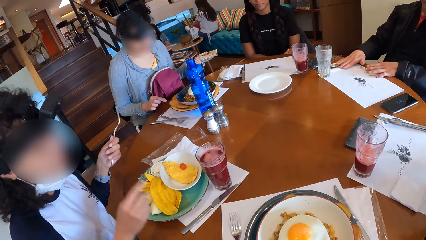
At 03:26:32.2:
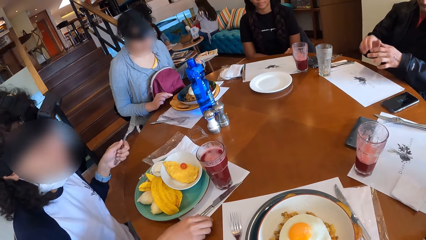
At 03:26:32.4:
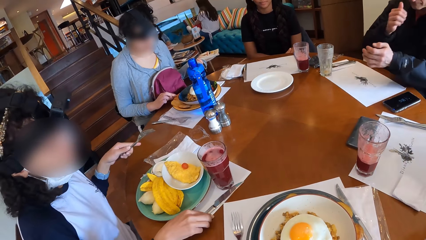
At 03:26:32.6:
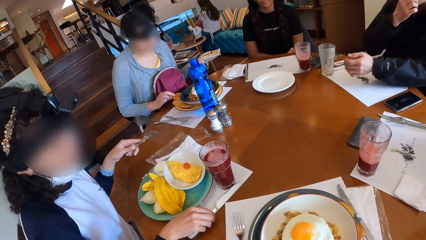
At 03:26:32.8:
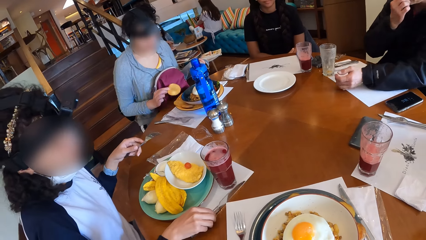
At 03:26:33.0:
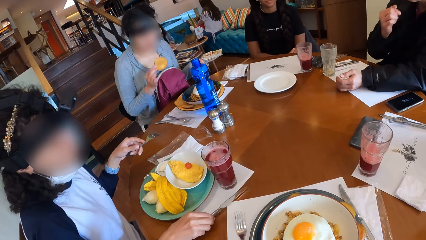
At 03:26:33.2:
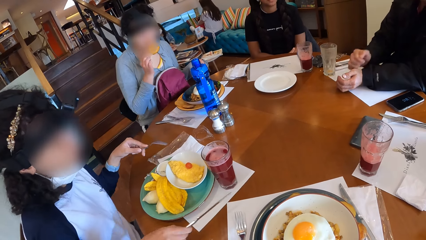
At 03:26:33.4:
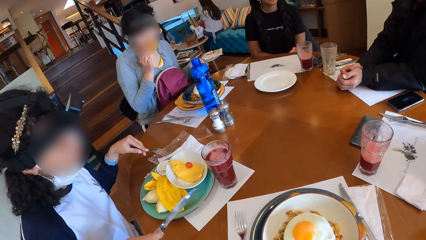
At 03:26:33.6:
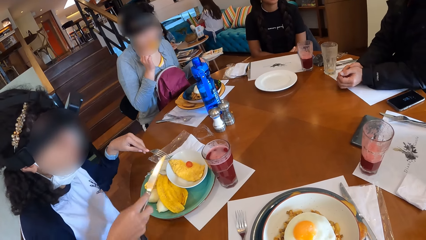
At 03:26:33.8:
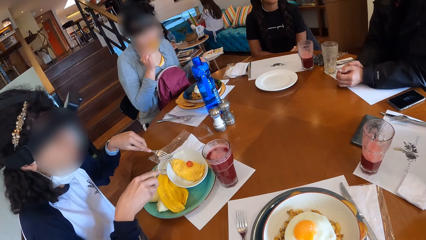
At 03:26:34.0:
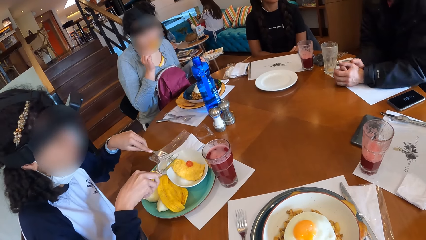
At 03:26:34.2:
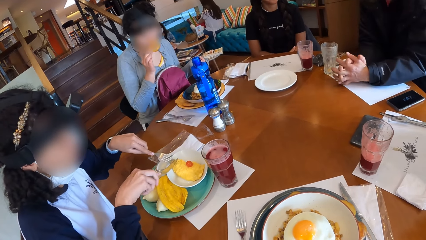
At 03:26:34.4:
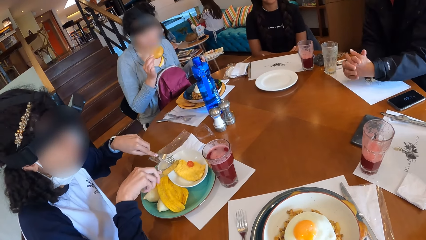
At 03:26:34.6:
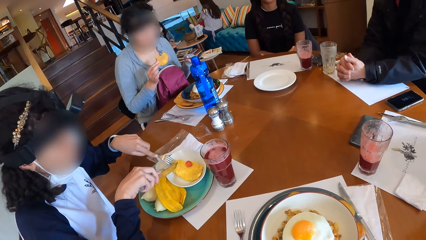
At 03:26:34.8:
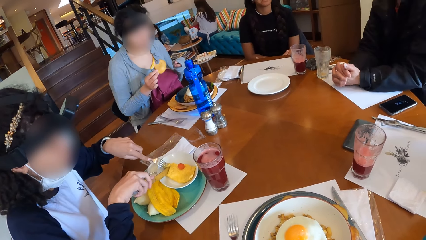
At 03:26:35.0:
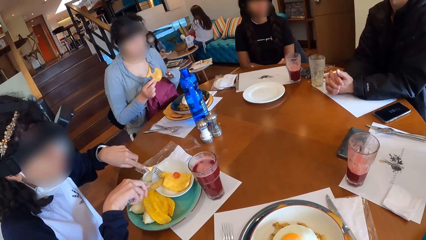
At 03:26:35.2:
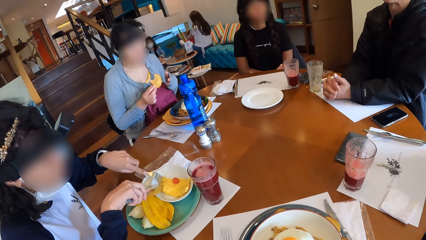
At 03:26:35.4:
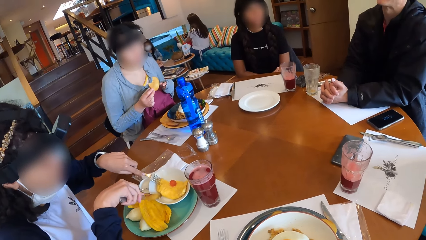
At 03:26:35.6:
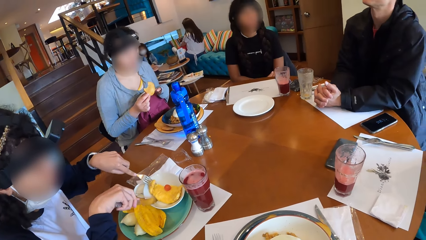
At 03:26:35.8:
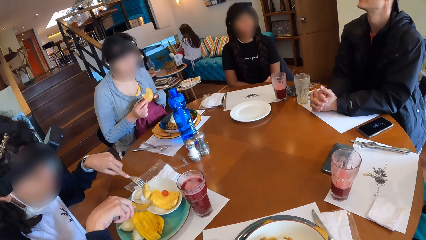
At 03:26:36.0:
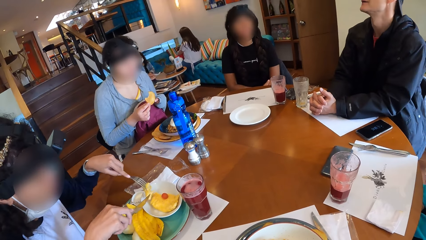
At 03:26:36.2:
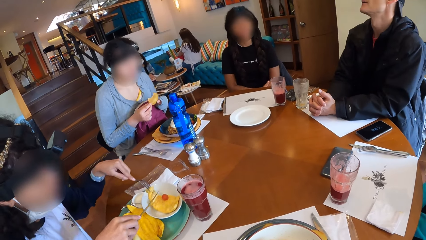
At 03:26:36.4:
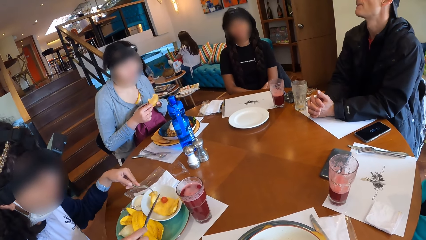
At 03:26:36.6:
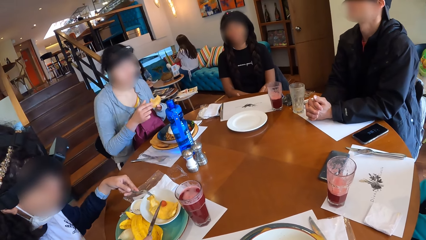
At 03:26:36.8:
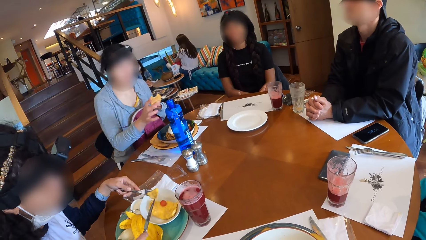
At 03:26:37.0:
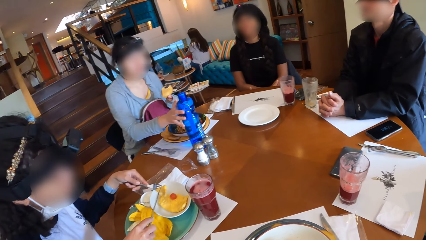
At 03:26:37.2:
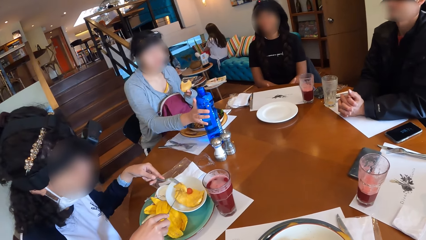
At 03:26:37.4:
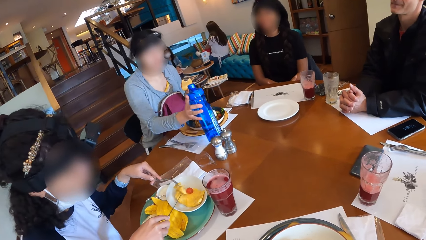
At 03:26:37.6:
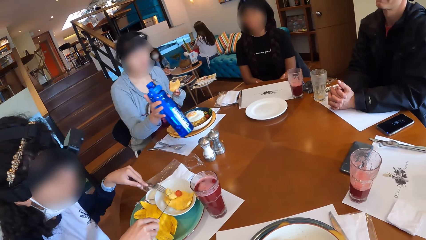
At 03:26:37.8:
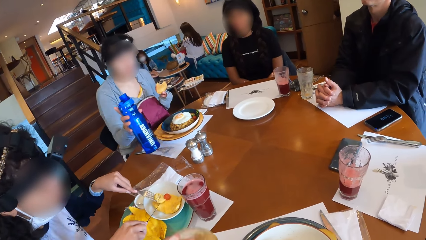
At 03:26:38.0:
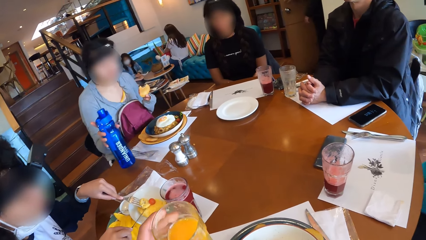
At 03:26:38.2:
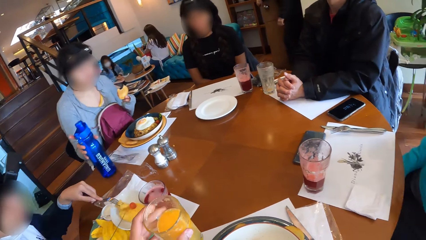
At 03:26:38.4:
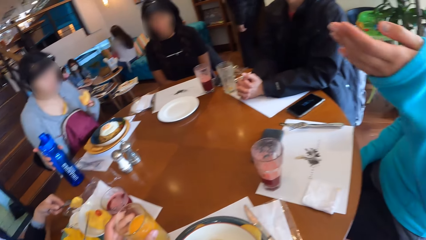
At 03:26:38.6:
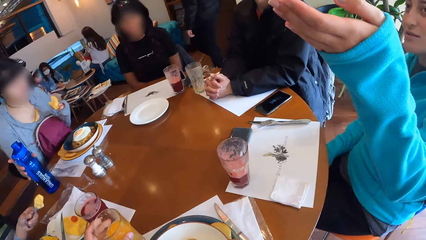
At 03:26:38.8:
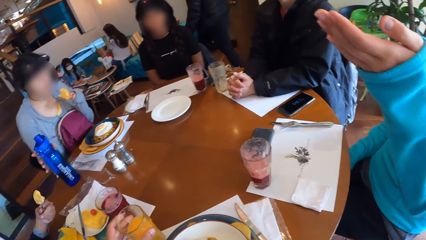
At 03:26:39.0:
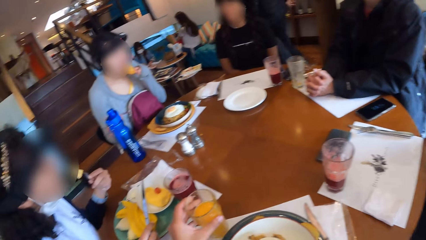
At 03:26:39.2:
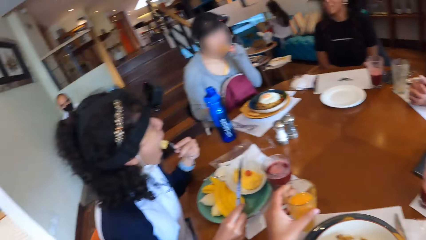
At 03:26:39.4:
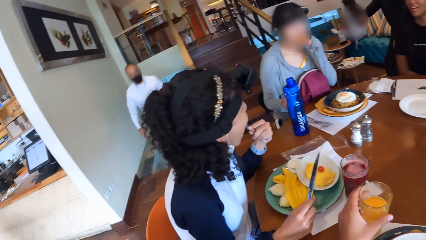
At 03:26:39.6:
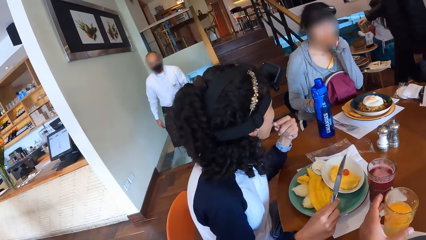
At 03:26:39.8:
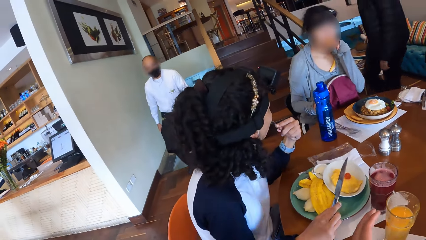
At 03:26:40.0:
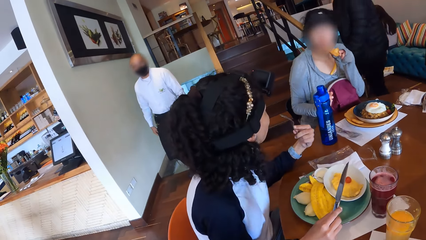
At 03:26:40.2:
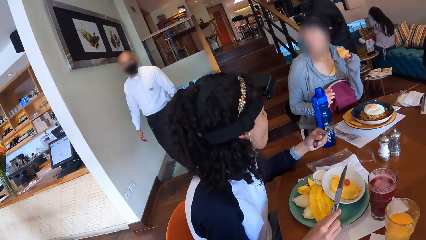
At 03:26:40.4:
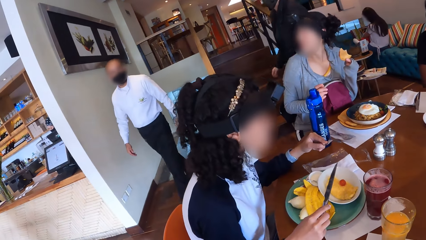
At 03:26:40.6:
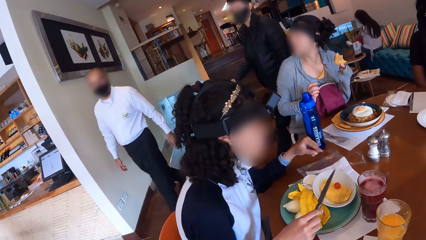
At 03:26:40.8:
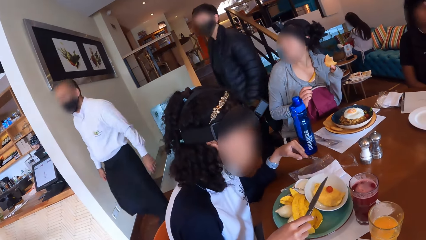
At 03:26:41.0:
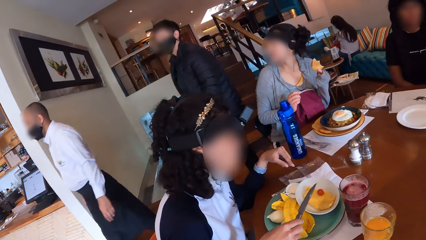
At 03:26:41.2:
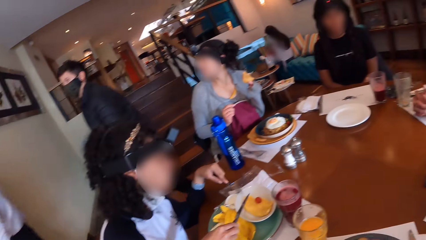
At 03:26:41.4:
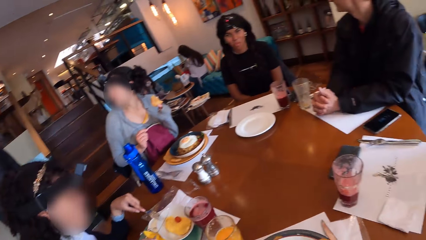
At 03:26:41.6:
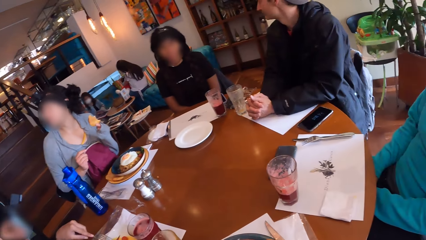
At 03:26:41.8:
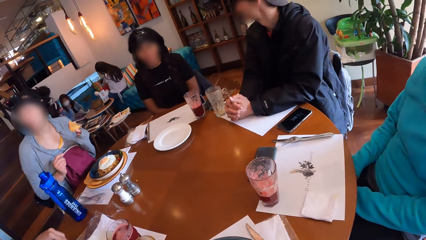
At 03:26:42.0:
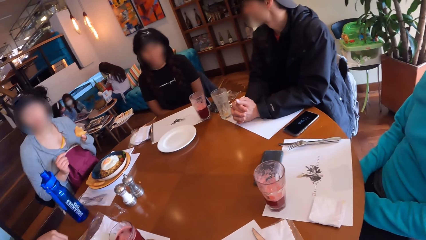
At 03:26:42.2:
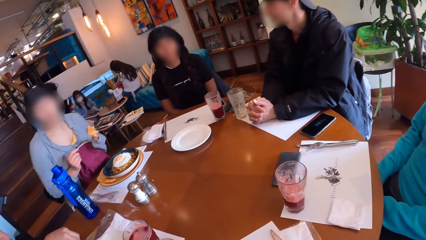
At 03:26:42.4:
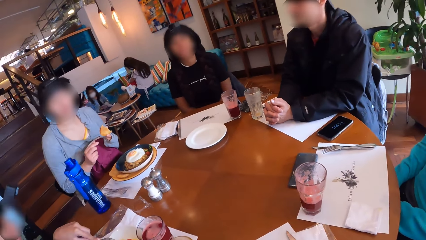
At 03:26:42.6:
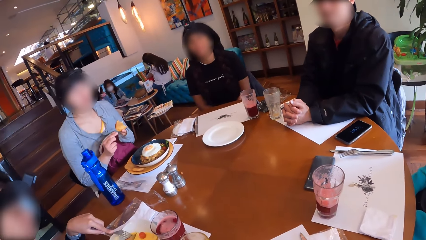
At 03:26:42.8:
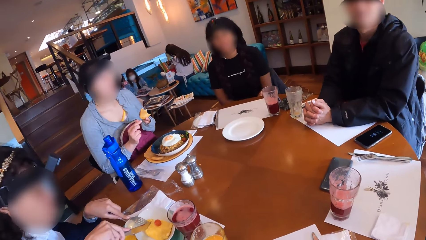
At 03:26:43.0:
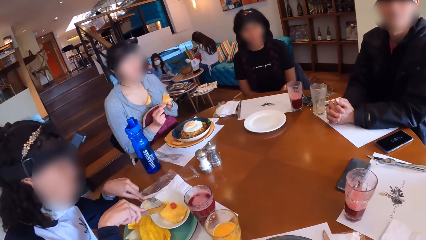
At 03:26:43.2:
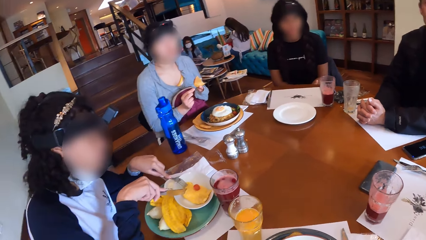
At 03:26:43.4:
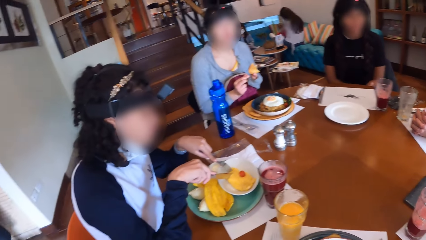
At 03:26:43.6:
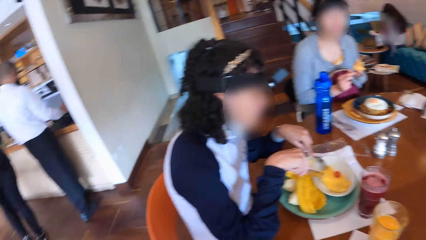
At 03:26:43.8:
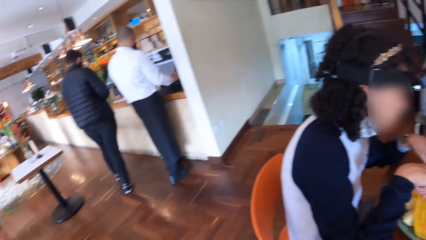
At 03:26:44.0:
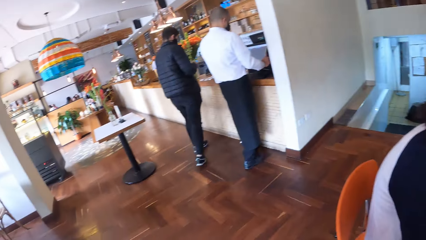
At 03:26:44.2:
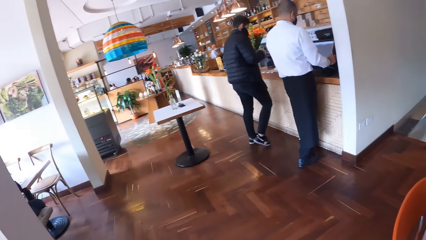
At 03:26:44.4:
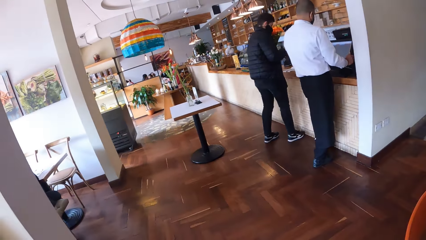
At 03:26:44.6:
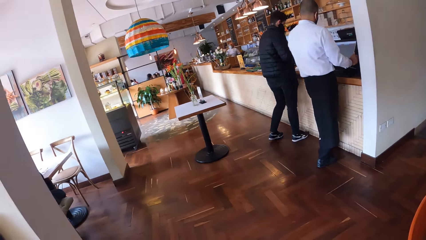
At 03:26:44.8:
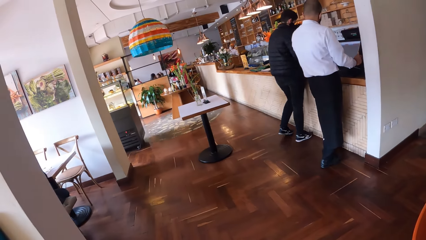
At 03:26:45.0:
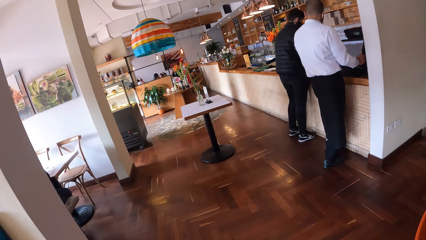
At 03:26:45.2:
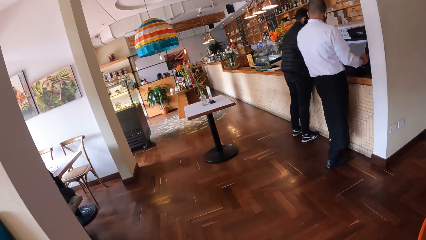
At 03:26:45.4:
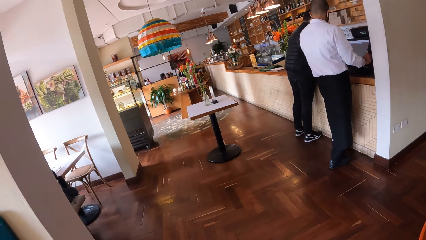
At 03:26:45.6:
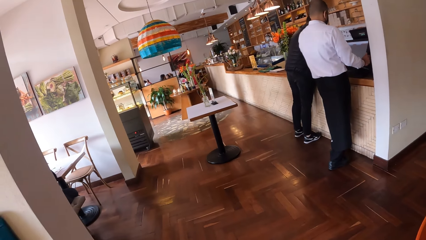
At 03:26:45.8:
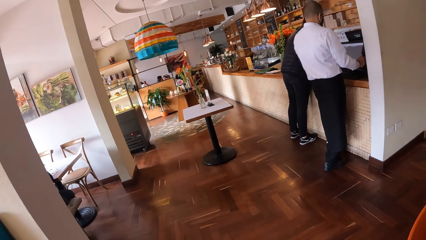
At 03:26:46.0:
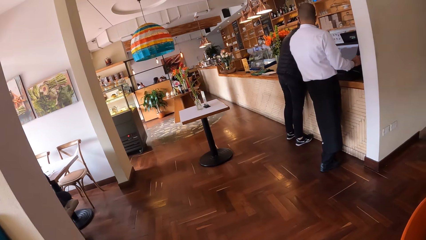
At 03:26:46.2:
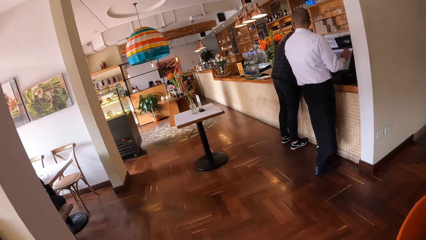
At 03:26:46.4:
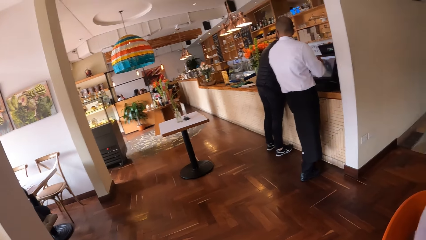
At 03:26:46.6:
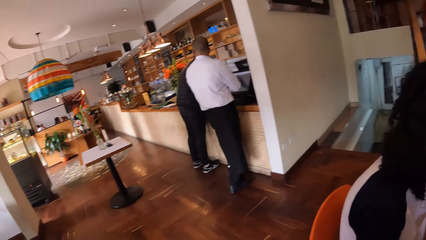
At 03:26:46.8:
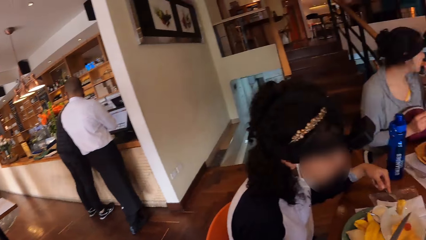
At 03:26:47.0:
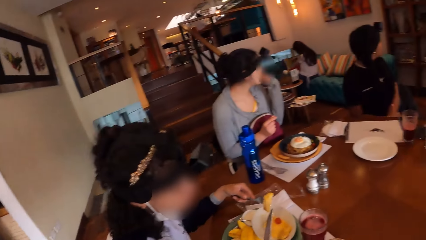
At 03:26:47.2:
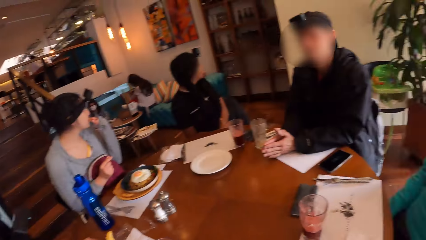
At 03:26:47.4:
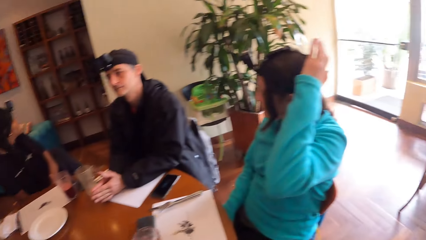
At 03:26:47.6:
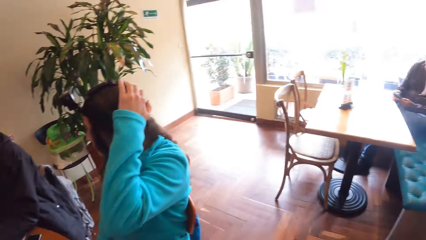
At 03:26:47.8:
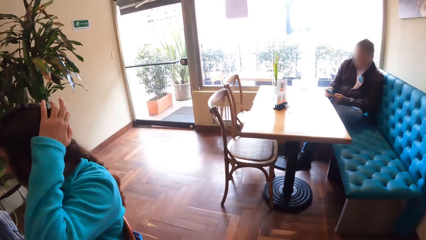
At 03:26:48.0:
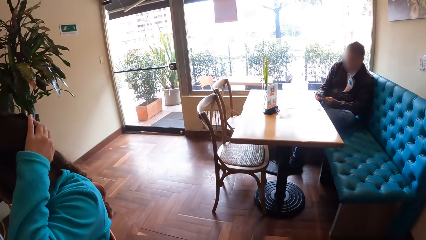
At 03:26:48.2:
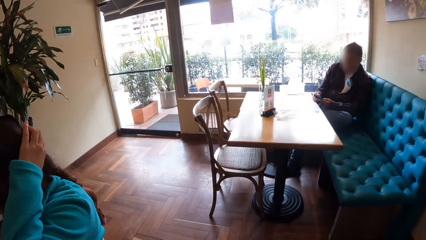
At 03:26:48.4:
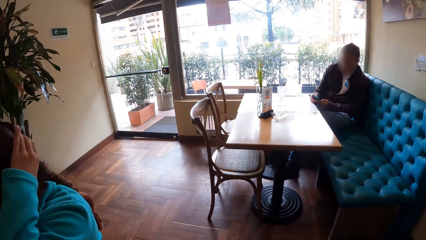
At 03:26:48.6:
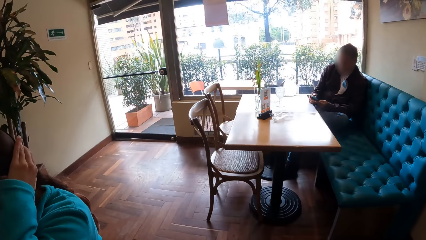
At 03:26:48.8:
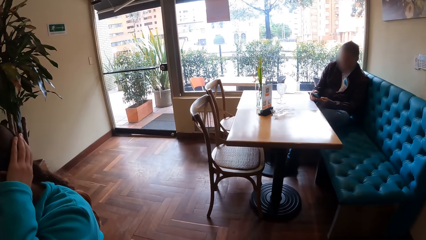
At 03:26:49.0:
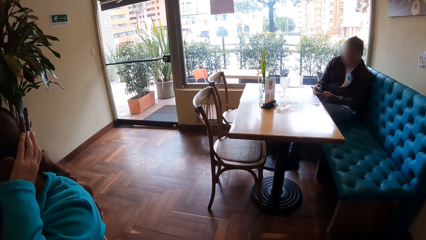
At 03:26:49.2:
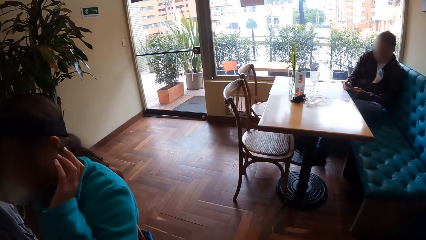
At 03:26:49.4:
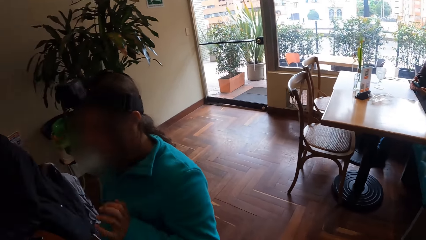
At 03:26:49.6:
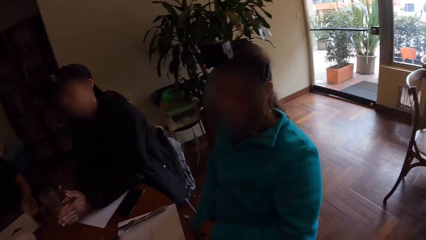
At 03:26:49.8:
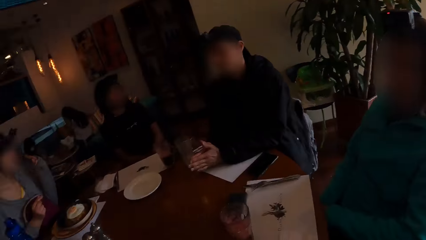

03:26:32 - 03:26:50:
The woman passes the fork to her left hand from her right hand and picks up a table knife from the table with her right hand. The other woman picks a tempura from the plate of food with her right hand. She eats the tempura with her right hand. The woman eats the food with the fork and knife in both hands. The other woman picks up the water bottle on the table with her right hand and drops the water bottle on the table with her right hand. The camera wearer drops the cup on the table with his left hand. A person moves the hand. The camera wearer looks around.
